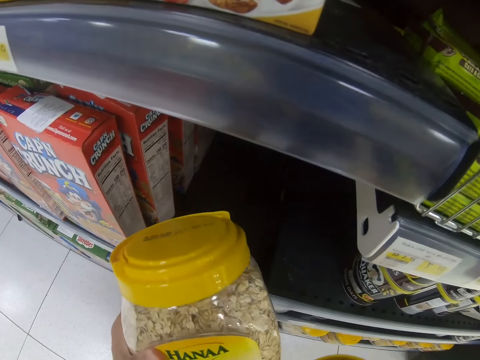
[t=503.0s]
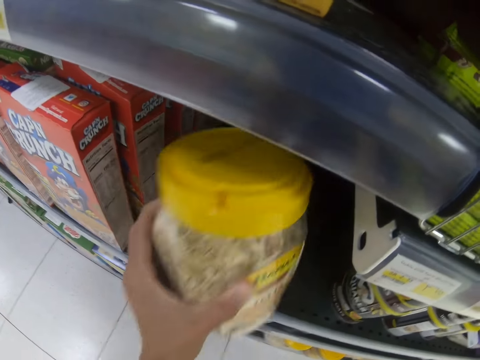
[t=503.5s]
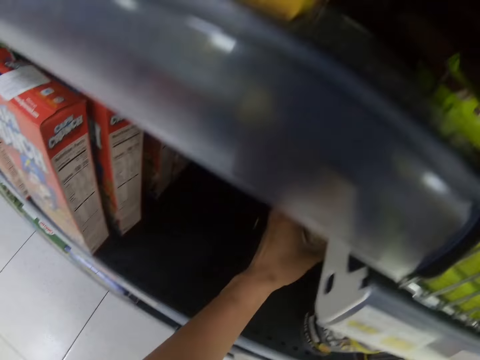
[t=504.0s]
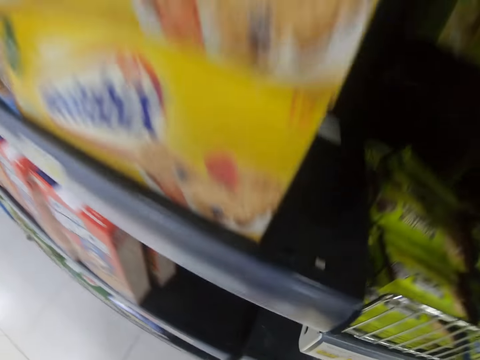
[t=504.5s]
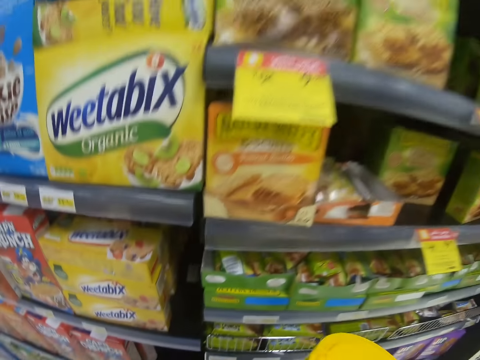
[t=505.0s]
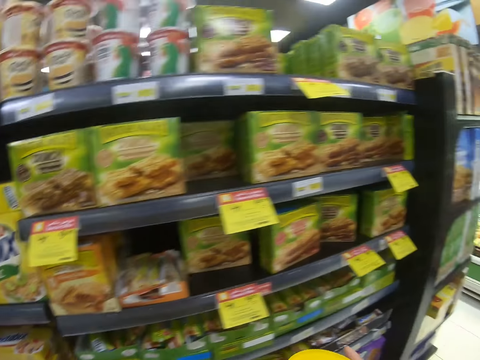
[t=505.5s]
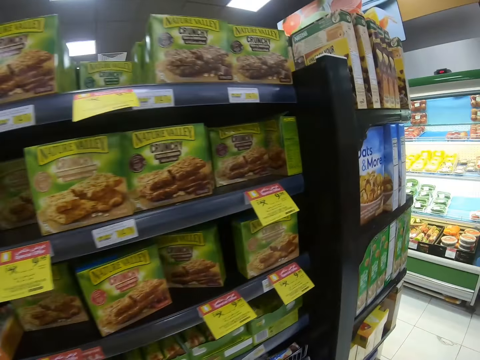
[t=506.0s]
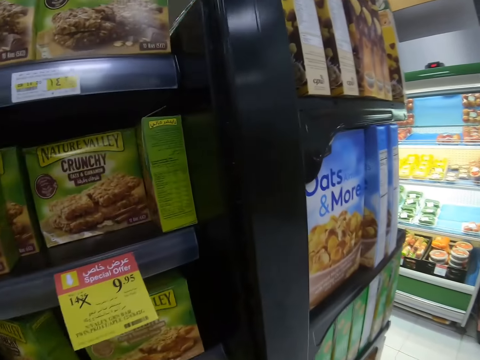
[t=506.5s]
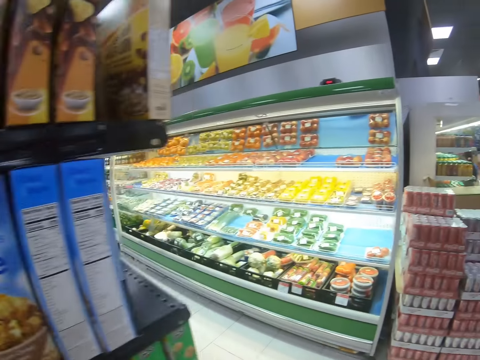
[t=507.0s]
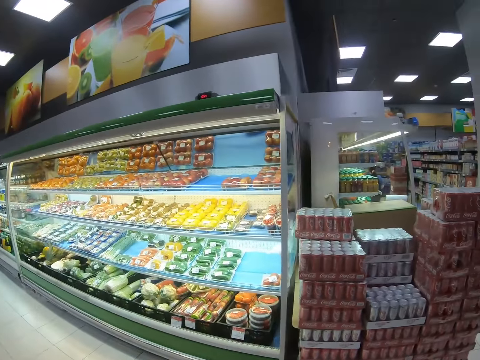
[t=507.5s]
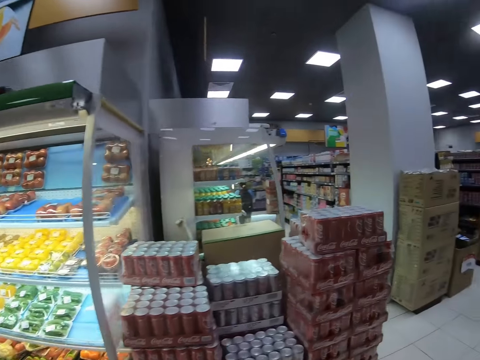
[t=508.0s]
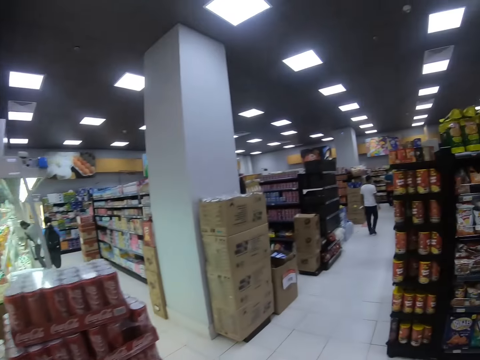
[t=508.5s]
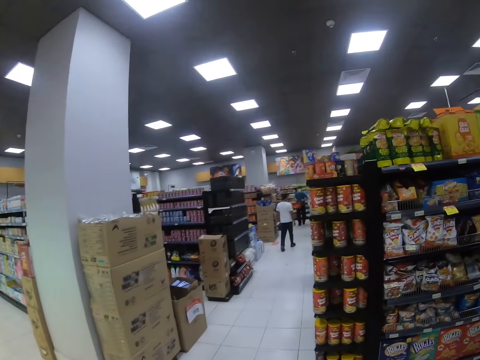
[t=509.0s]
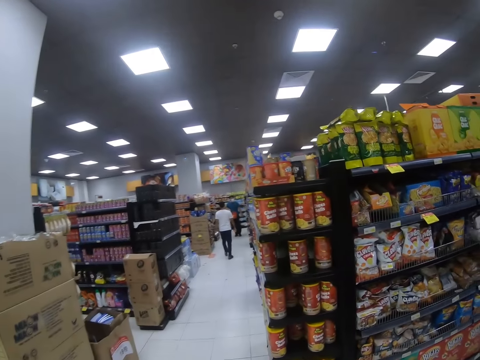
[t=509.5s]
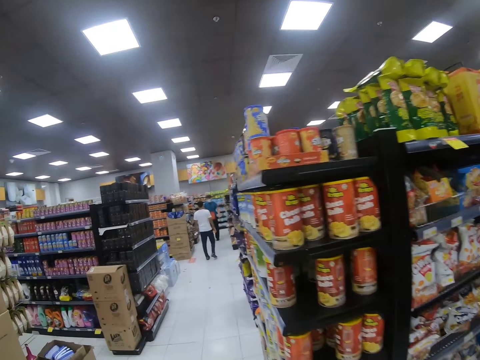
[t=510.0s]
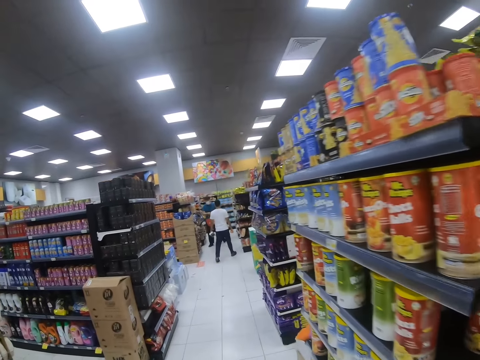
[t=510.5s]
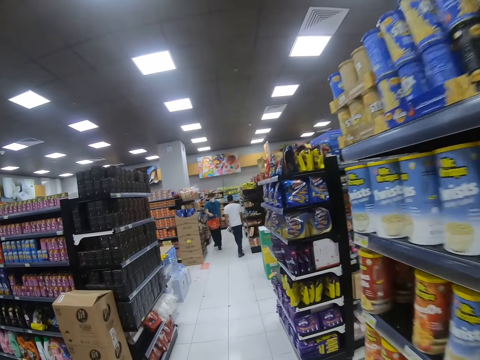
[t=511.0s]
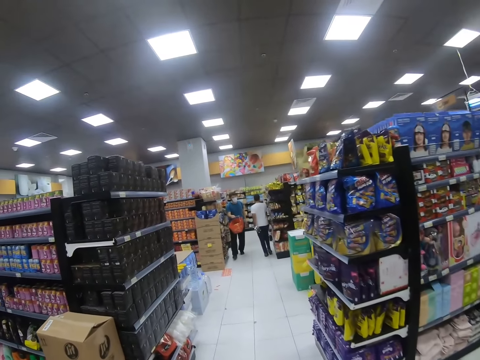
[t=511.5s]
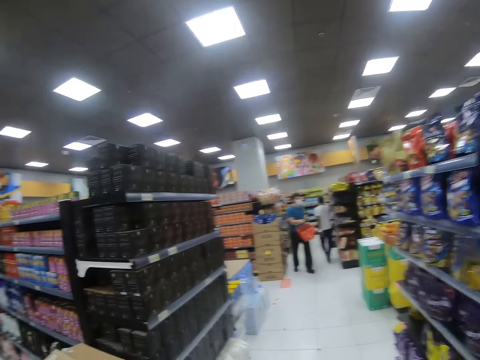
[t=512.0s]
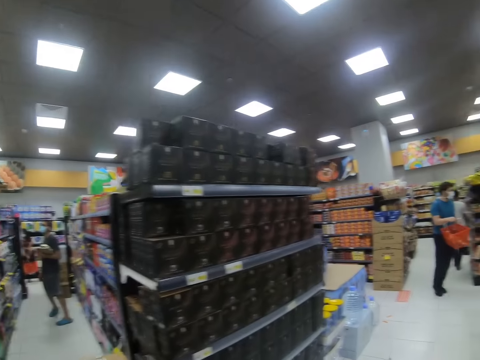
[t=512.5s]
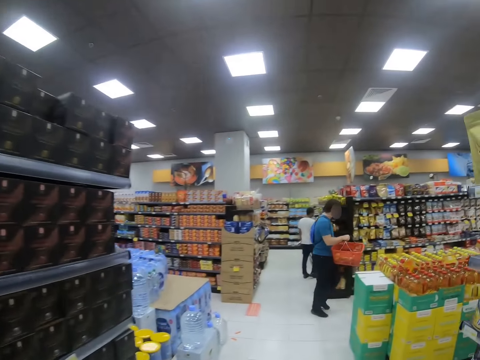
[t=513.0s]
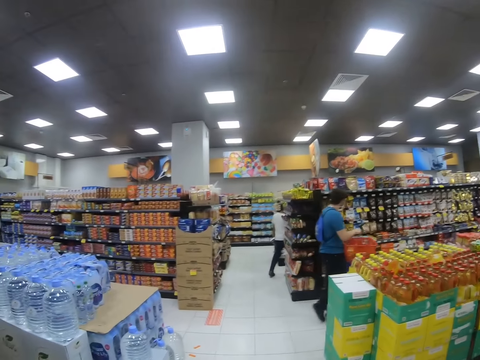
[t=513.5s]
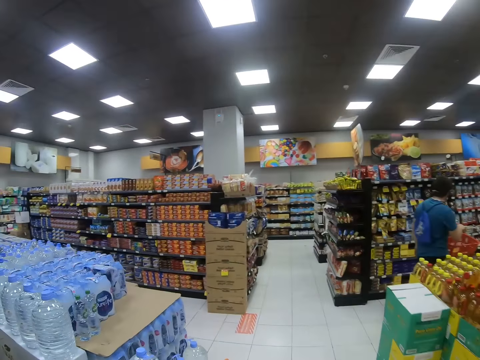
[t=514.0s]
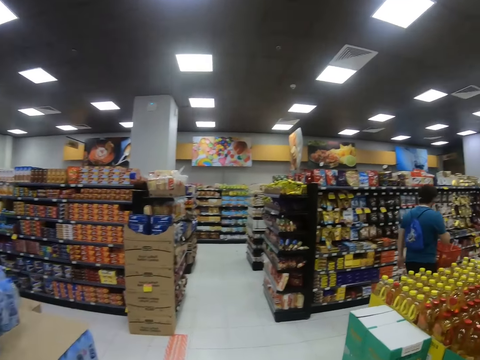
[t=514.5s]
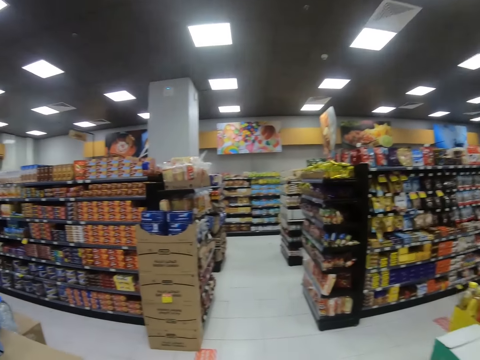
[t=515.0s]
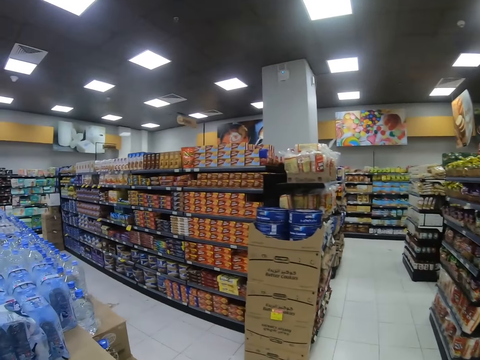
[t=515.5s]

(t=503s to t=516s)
The camera wearer returns the container back in the rack. They stand up. They walk towards another rack. A person walks past another person in the supermarket carrying a basket.

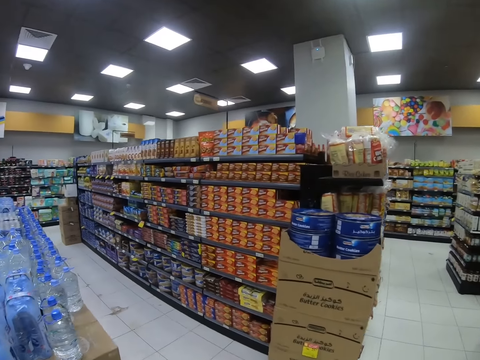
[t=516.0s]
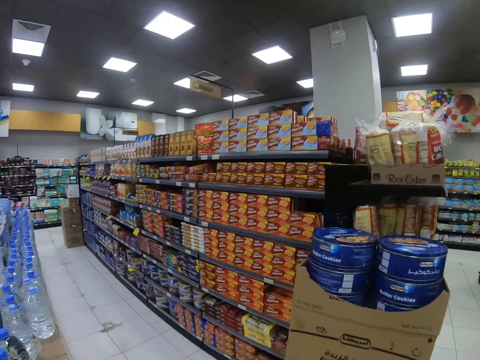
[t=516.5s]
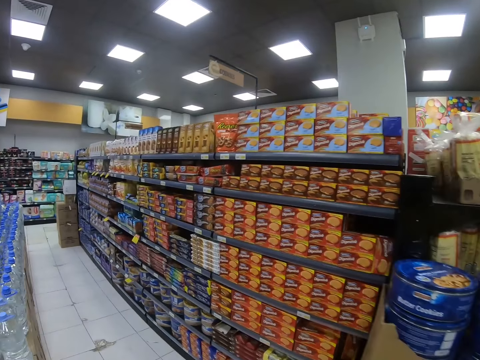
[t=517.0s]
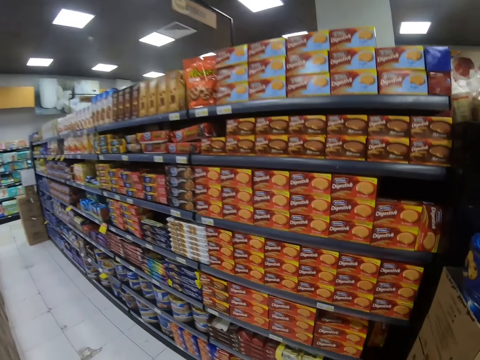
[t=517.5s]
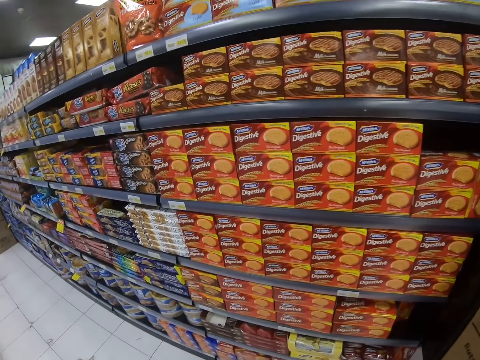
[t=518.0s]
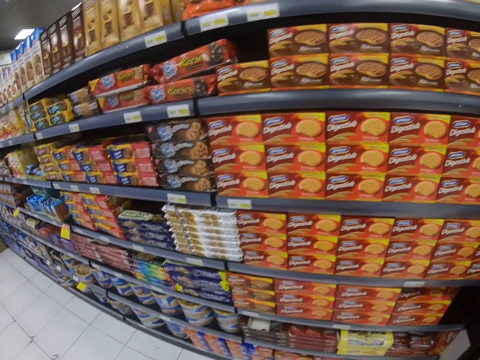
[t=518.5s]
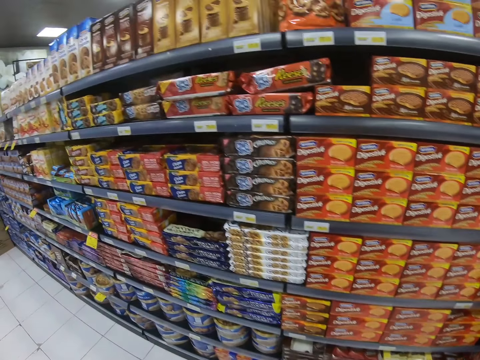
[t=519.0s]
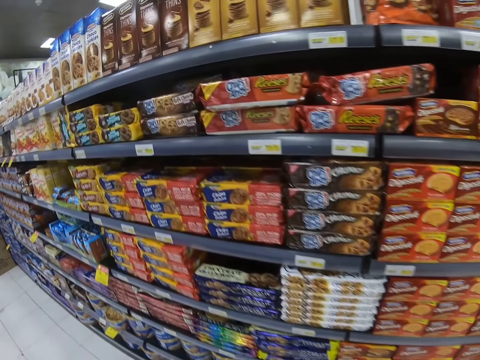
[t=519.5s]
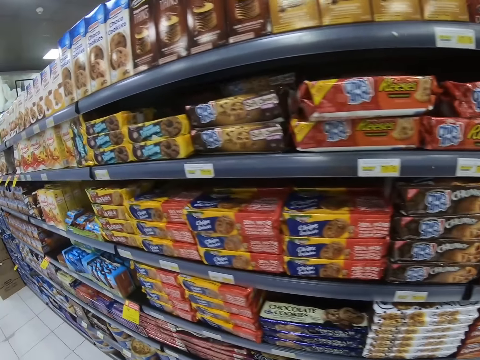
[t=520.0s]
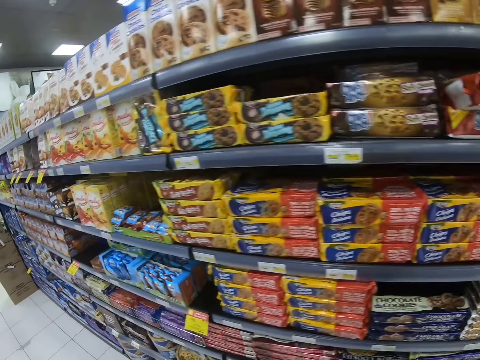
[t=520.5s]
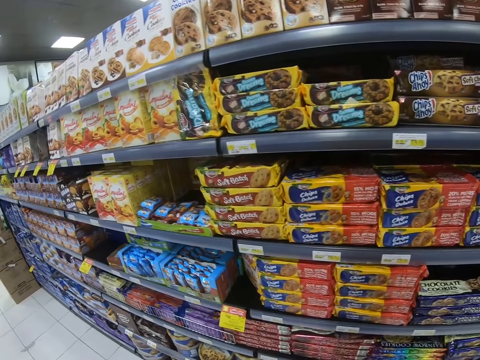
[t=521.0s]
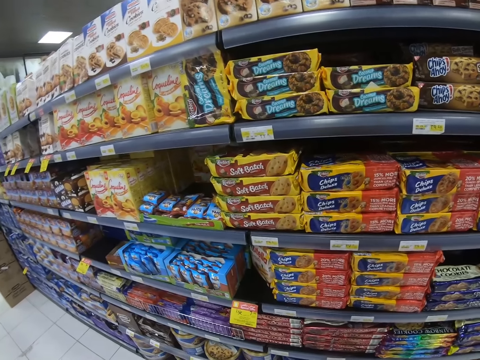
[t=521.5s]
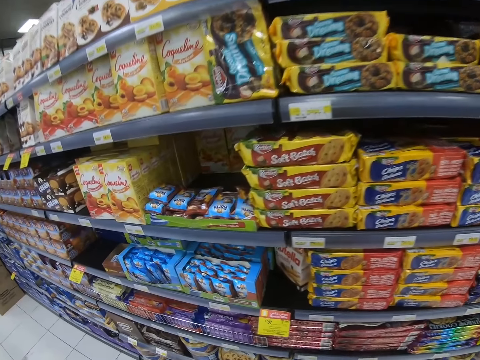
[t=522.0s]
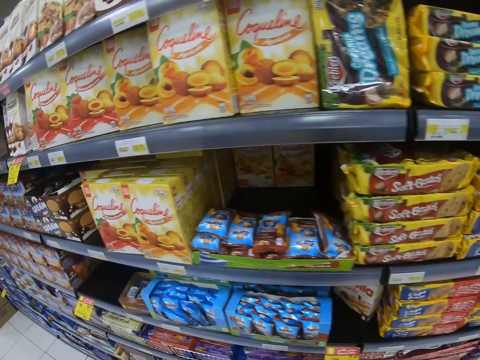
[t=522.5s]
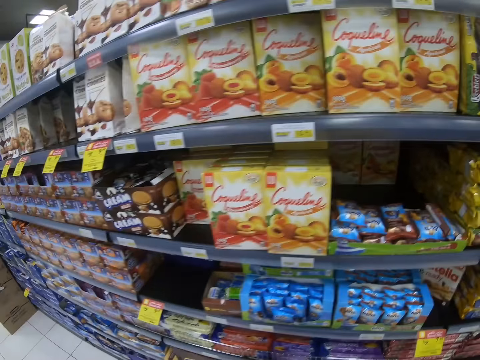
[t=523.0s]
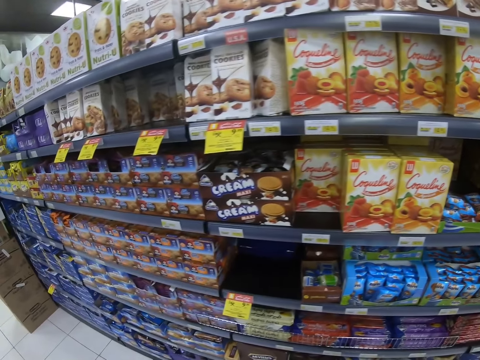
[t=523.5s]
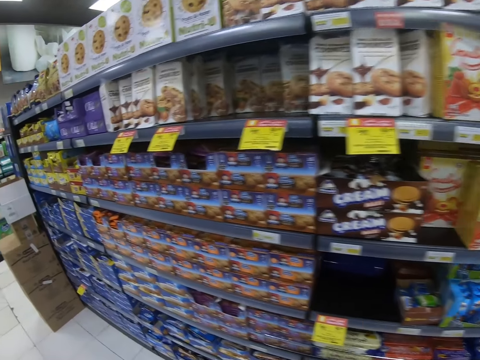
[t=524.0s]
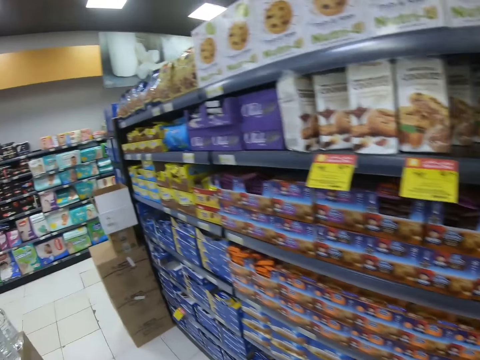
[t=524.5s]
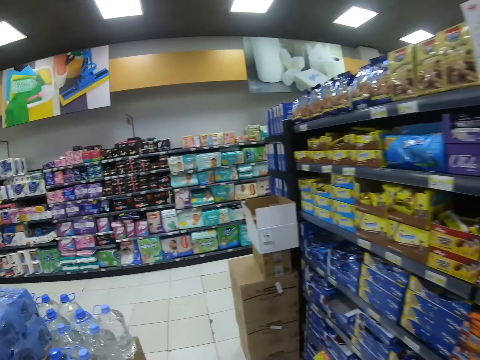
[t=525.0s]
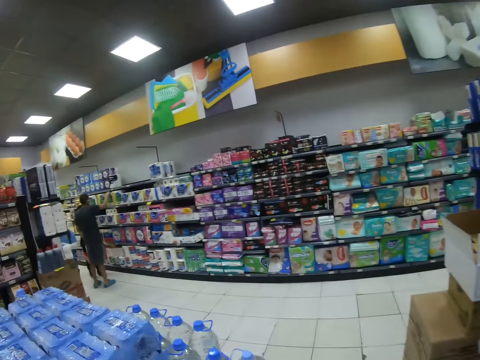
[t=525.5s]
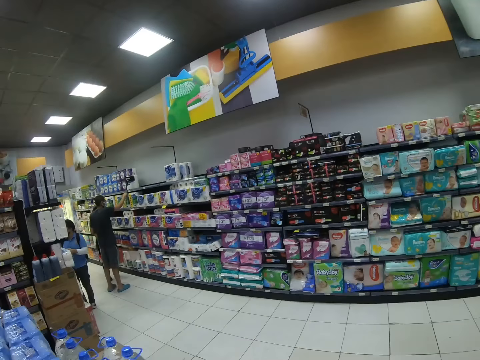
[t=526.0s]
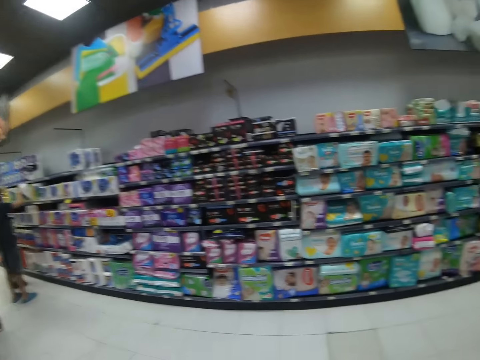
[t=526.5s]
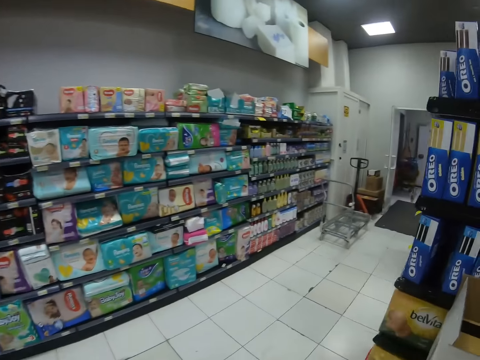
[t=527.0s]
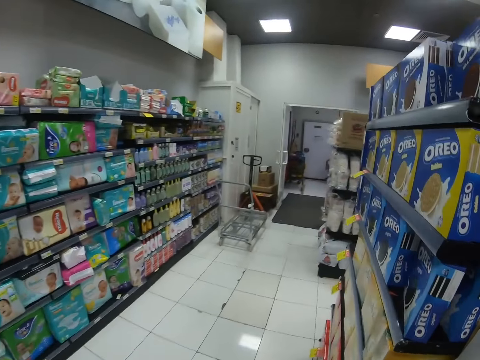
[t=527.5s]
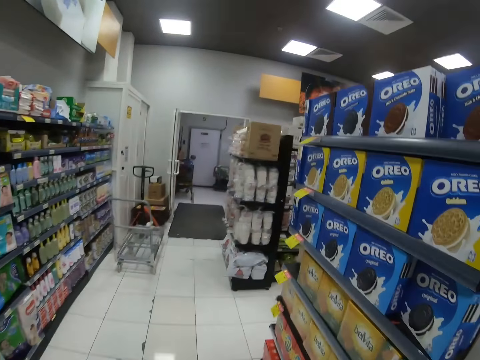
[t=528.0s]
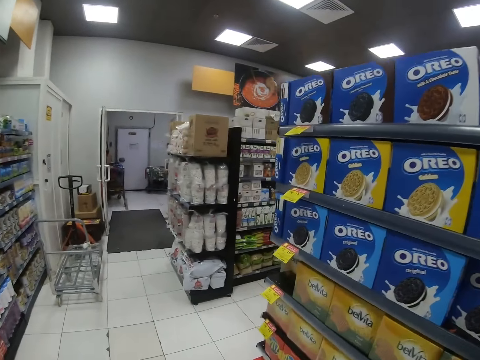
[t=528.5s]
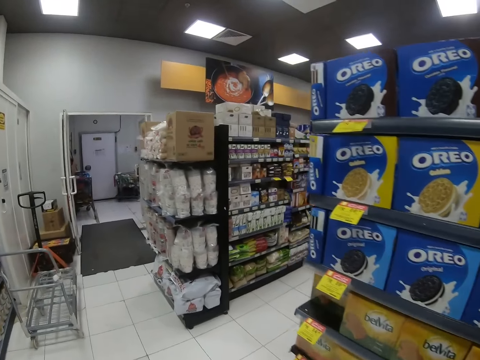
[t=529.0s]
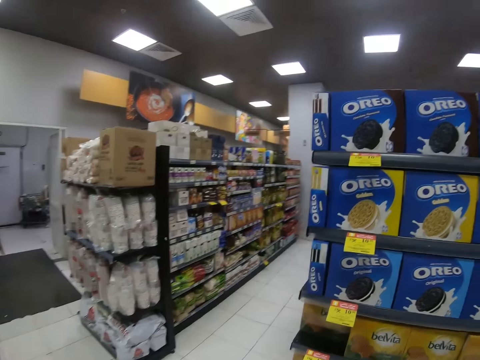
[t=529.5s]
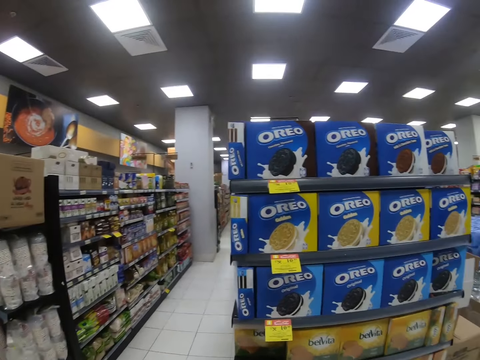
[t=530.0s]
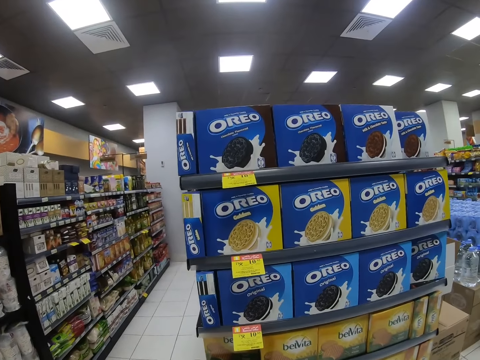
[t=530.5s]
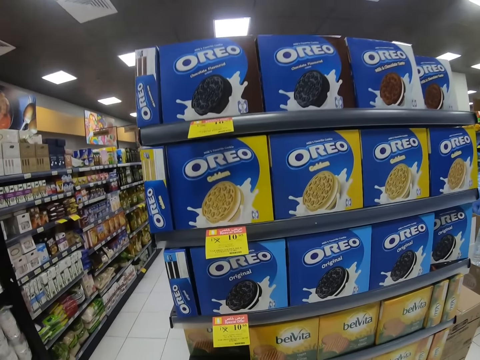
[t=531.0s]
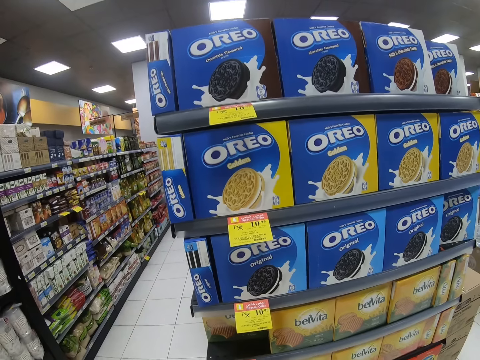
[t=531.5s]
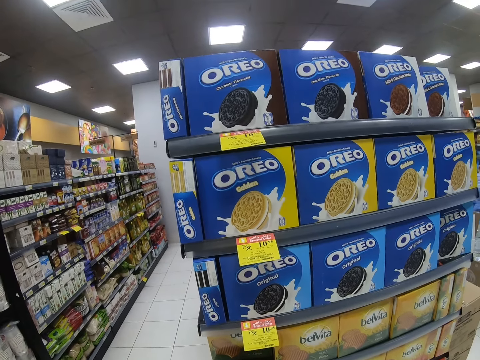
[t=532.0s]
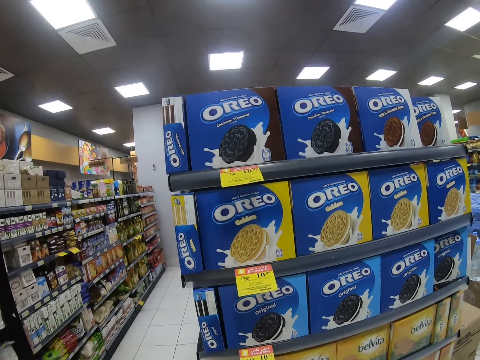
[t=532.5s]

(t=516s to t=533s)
The camera wearer inspects the packets of biscuits in the rack. They stop to look at biscuit box prices. They walk towards another rack. A person stands to pick a box on the supermarket shelf while another person looks at the box price. The camera wearer inspects the boxes of Oreo in the rack.
